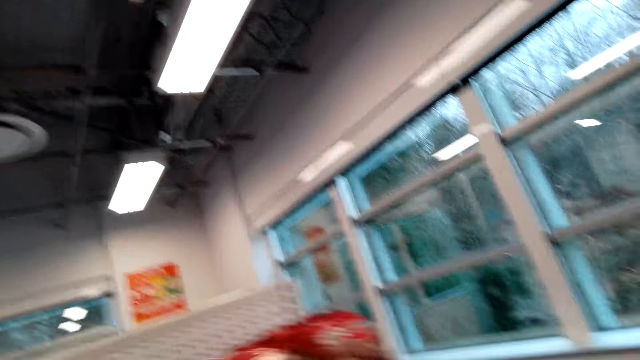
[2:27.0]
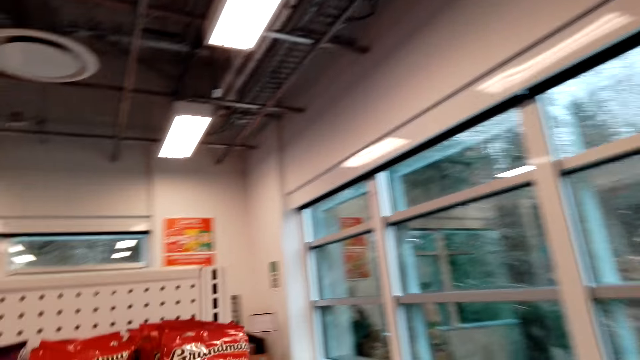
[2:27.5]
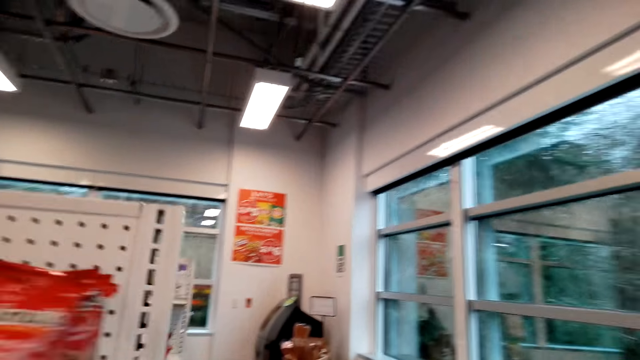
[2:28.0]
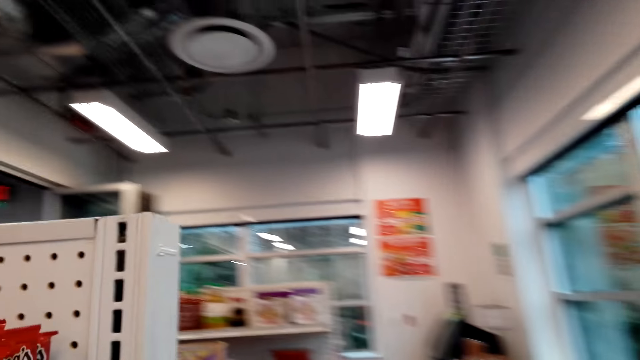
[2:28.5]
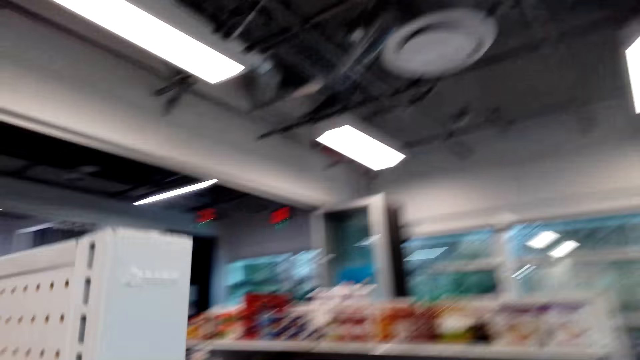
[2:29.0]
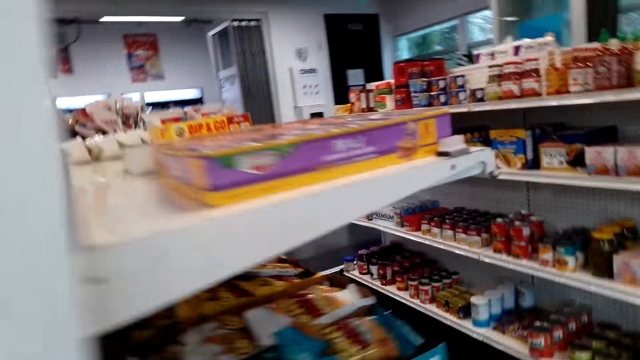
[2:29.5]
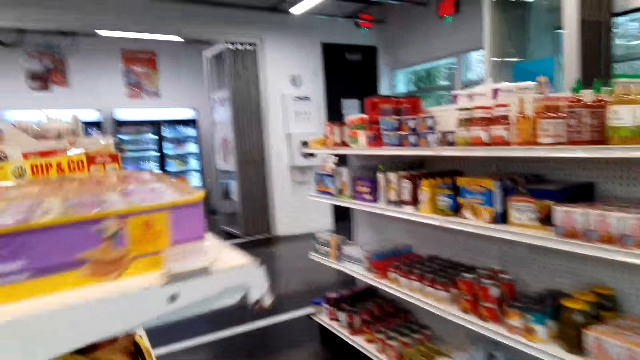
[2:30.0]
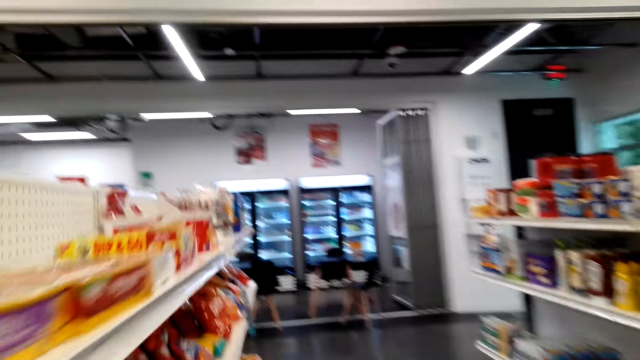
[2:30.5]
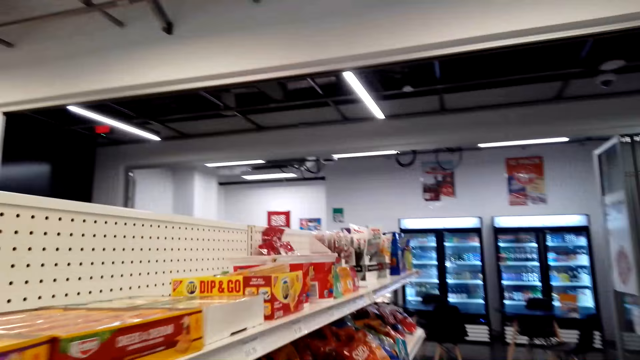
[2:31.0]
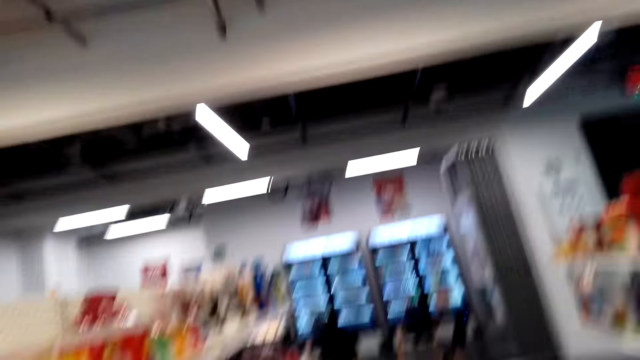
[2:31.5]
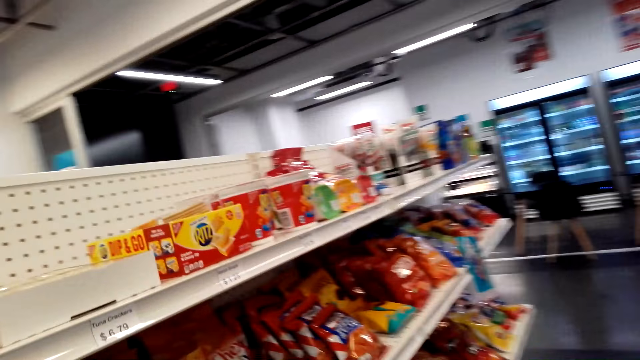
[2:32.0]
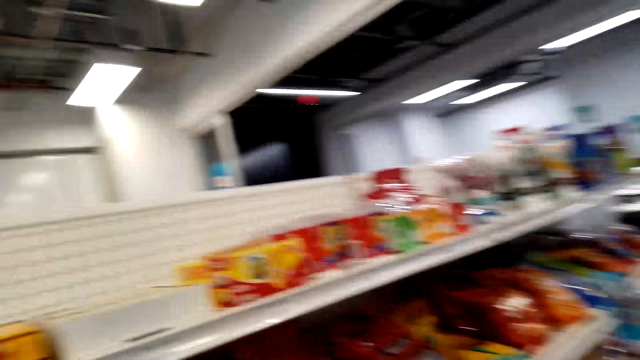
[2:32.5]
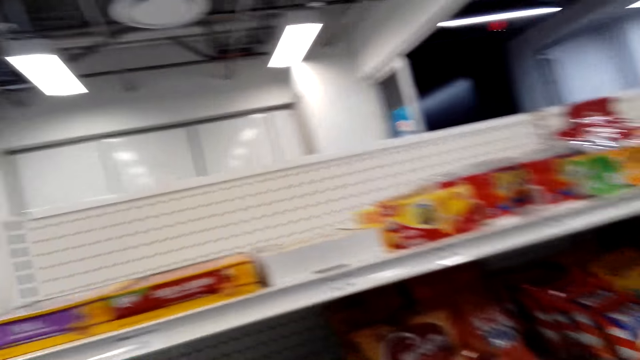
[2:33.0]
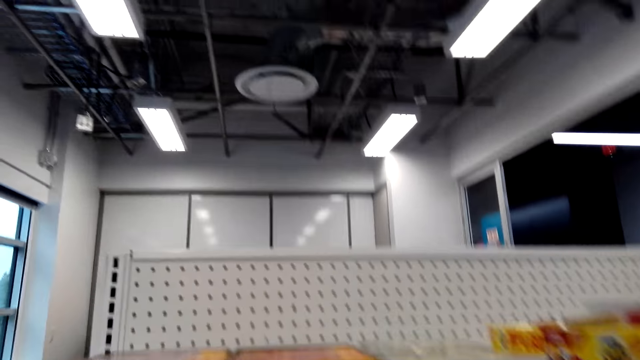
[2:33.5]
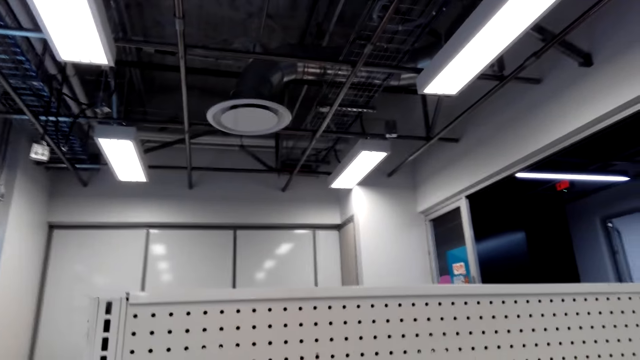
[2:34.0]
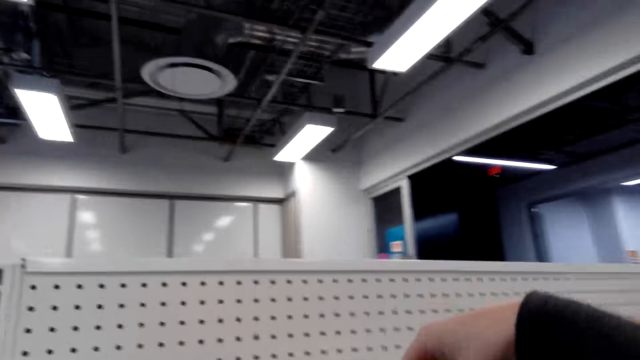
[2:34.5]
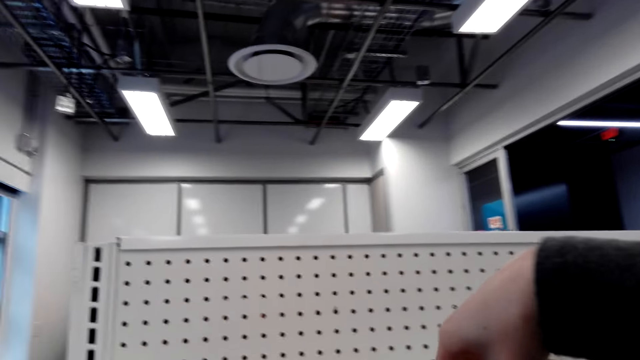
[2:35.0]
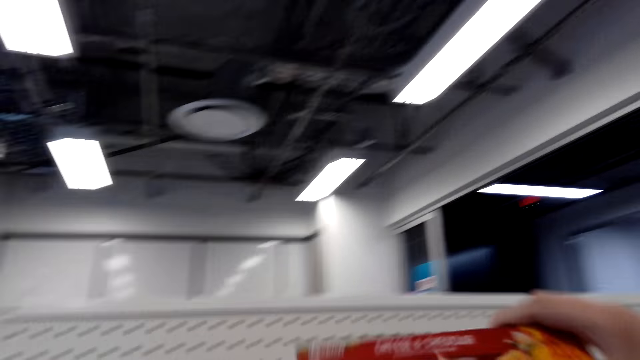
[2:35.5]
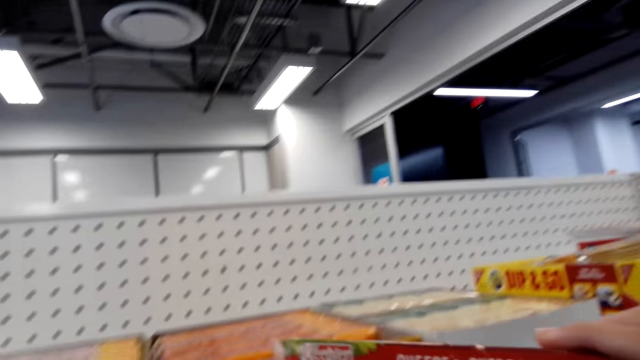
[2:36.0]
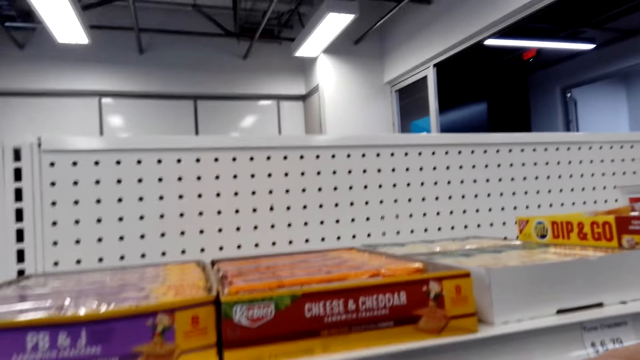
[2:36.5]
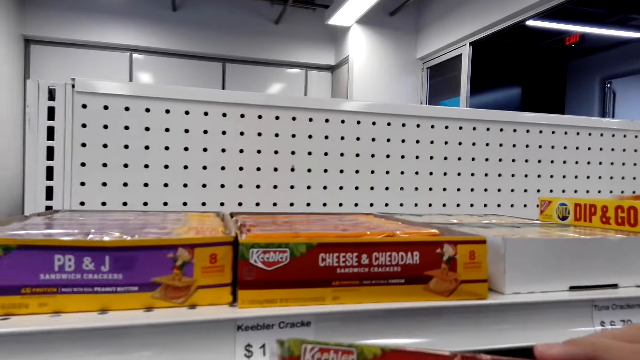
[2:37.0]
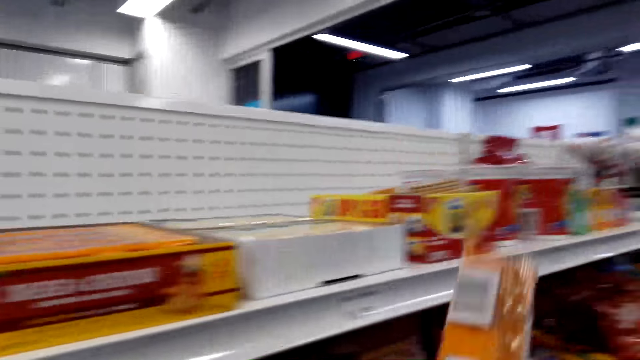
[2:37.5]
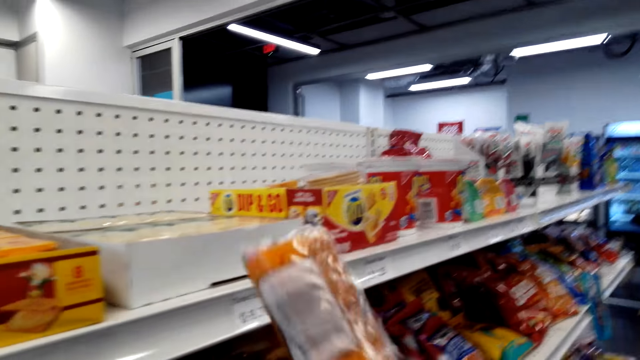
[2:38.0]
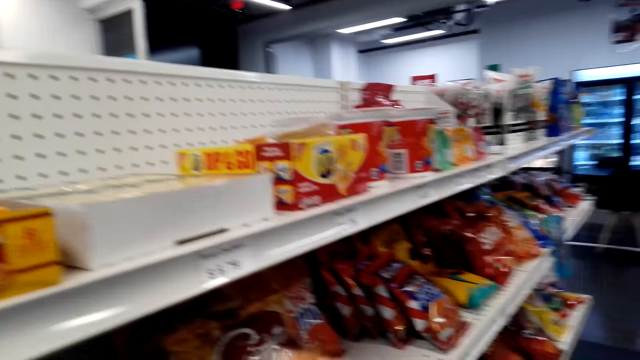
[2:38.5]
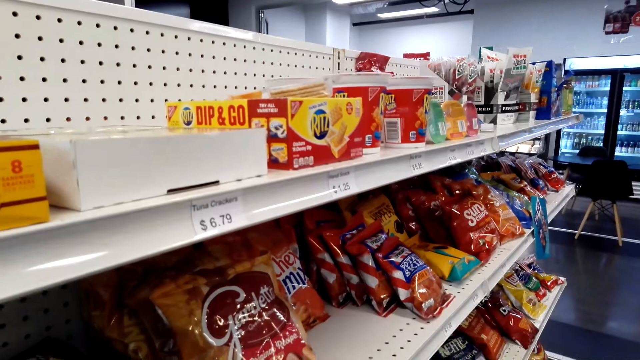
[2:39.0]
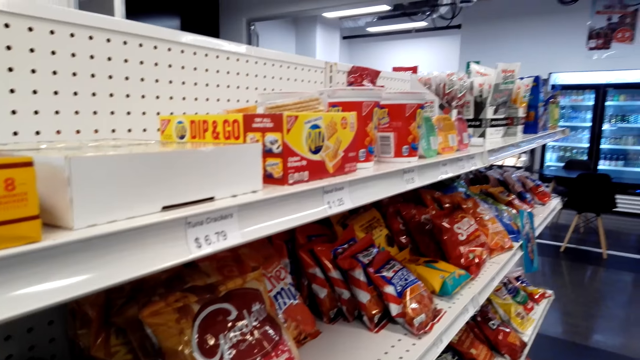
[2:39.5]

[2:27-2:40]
The camera wearer walks around. They look at the products on the shelf. They pick up a packet of cheese from the shelf and look at the cheese.

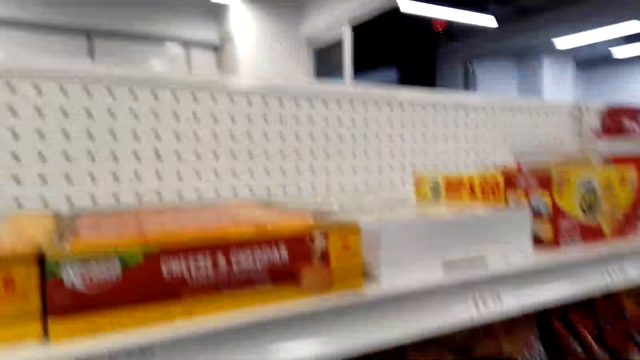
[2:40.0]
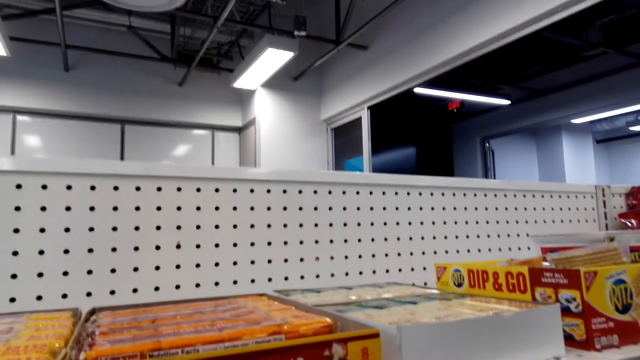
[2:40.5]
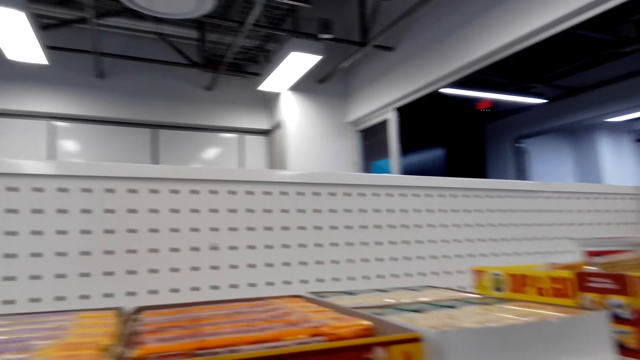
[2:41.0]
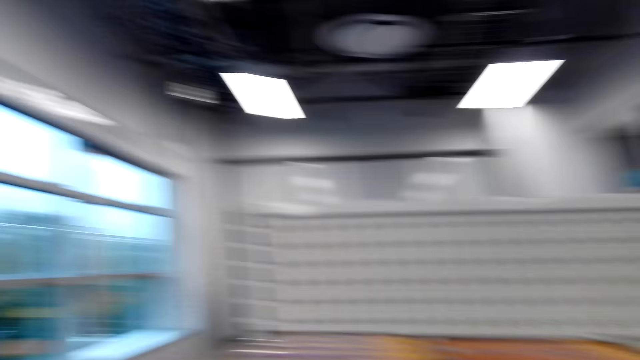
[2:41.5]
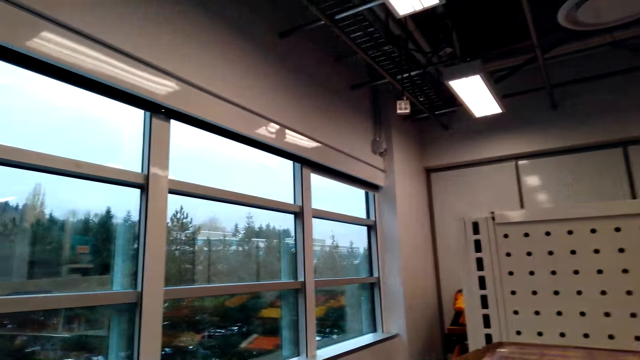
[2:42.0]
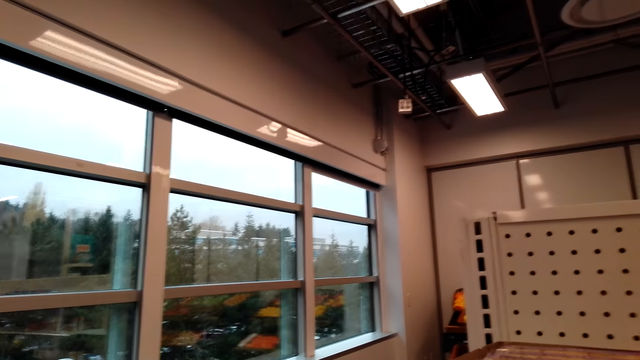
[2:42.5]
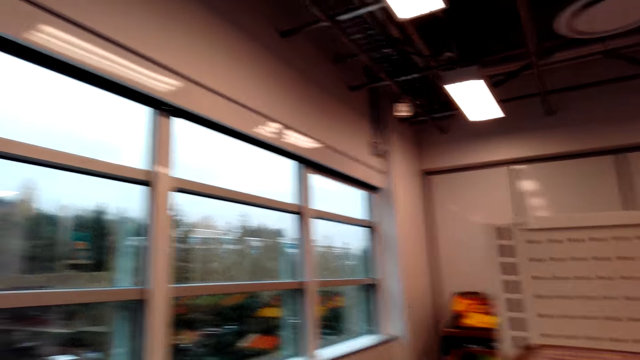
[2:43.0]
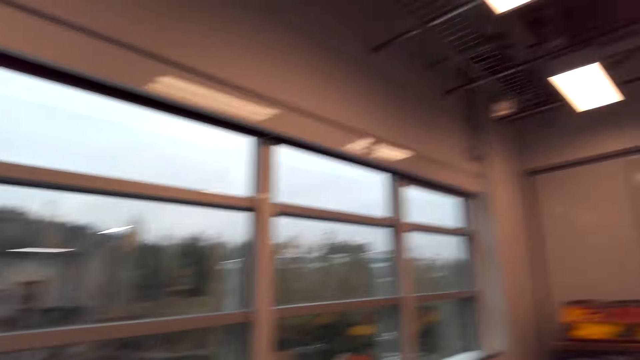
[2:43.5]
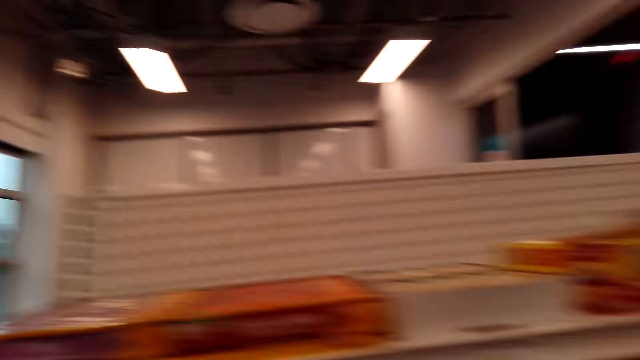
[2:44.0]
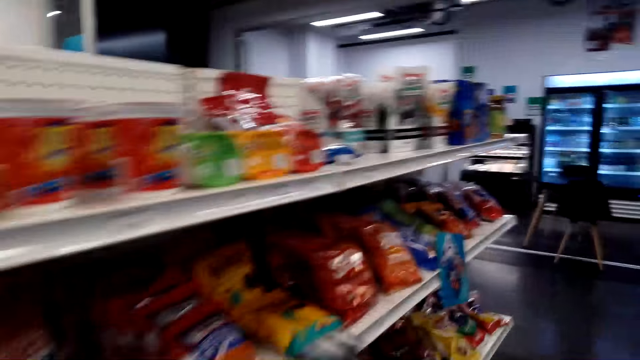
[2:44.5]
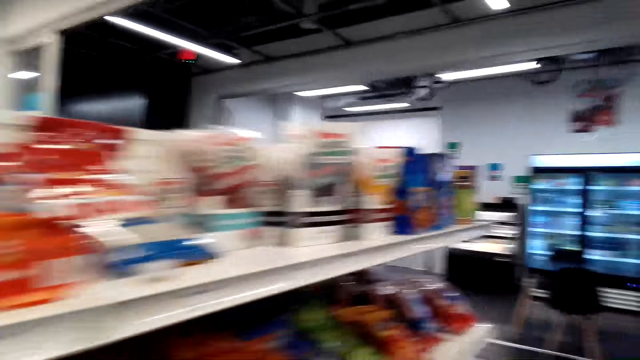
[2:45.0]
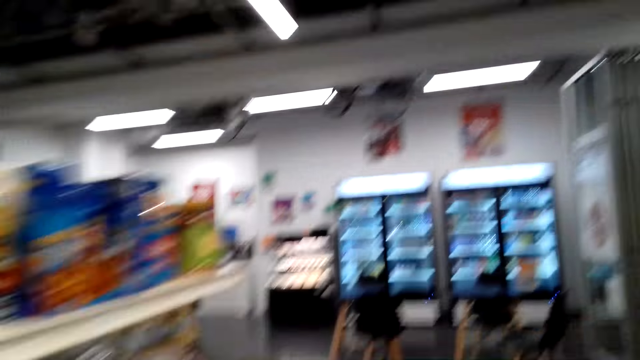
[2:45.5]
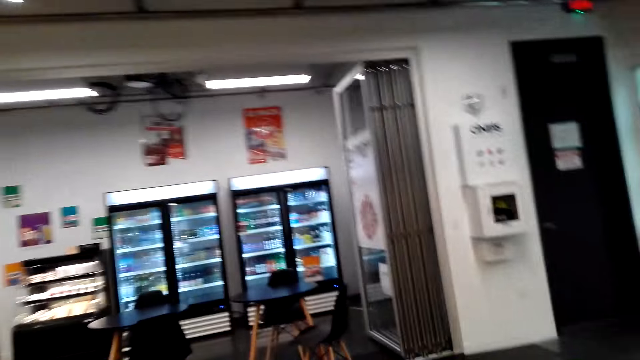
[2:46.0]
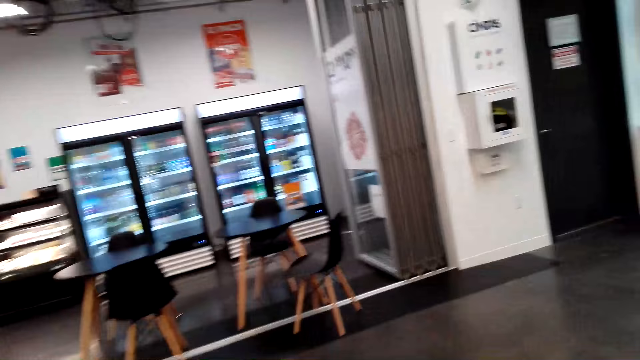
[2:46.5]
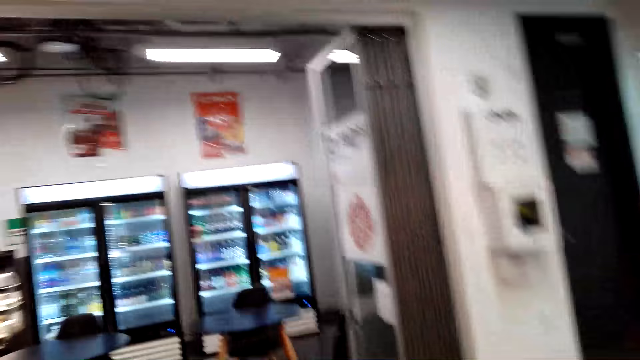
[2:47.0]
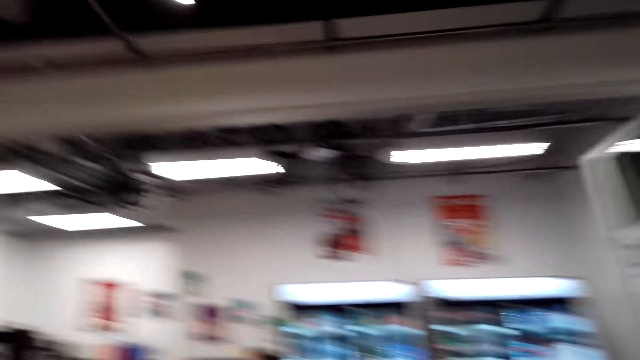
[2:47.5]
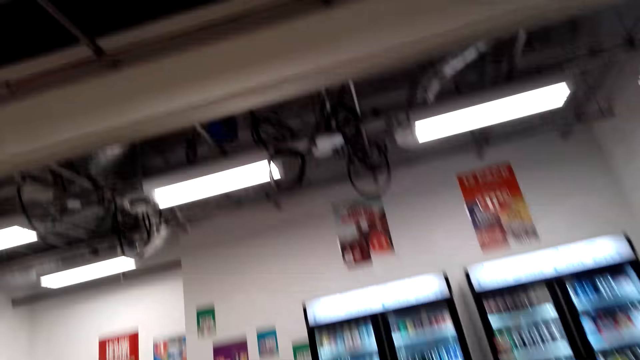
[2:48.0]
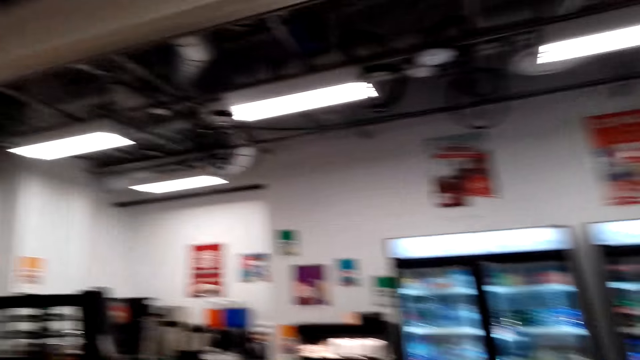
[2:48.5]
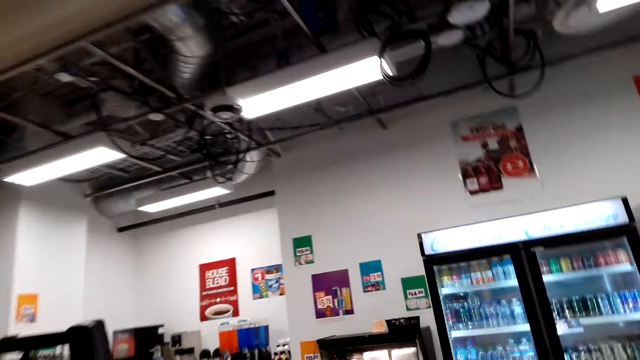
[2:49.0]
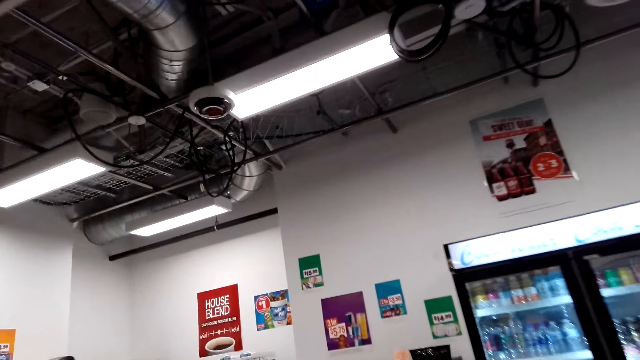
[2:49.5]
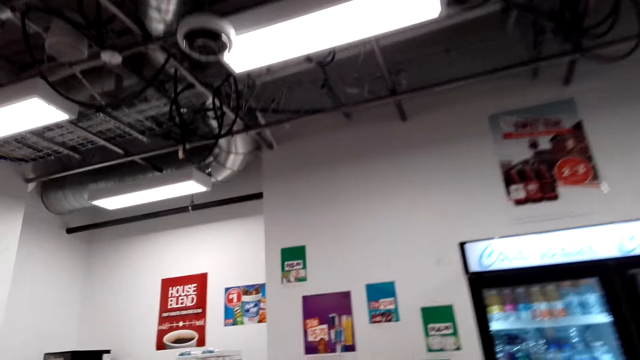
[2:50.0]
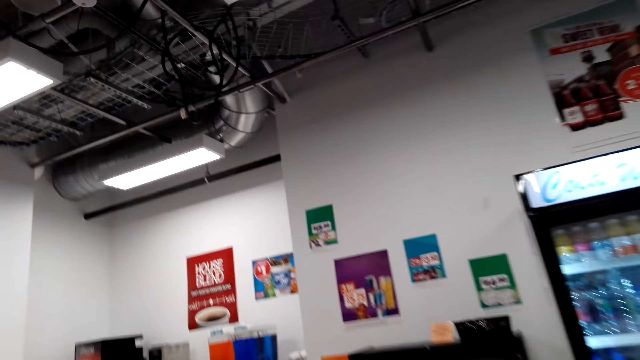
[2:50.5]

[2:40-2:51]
The camera wearer looks at the products on the shelf. They look outside. They look at the products on the shelf. They walk around. They look at the fridge. They walk to the cappuccino.
